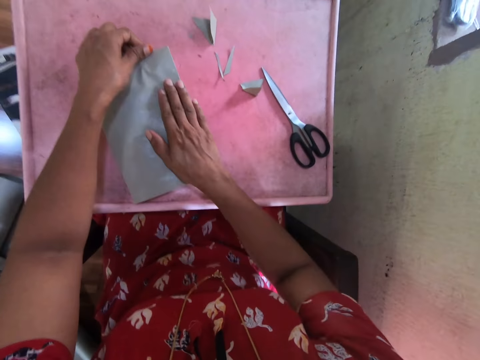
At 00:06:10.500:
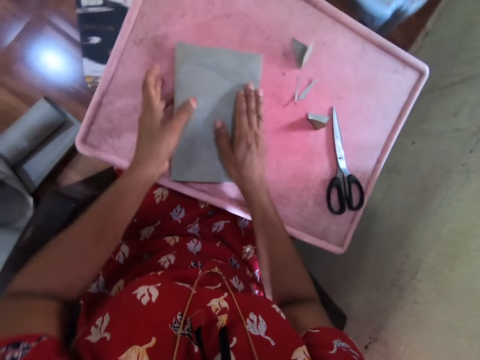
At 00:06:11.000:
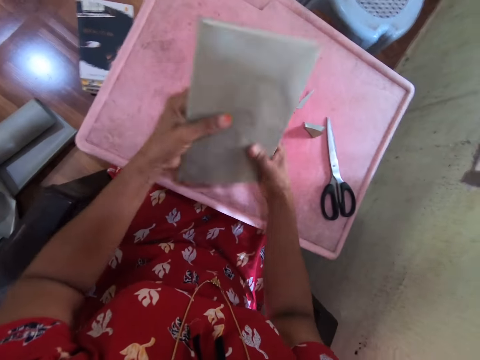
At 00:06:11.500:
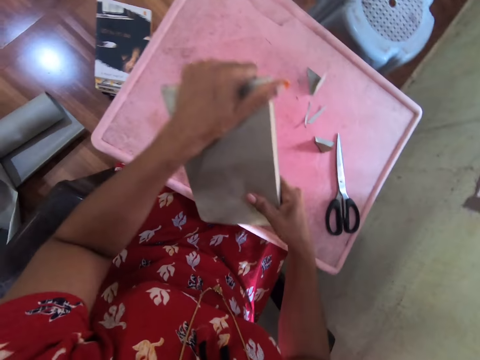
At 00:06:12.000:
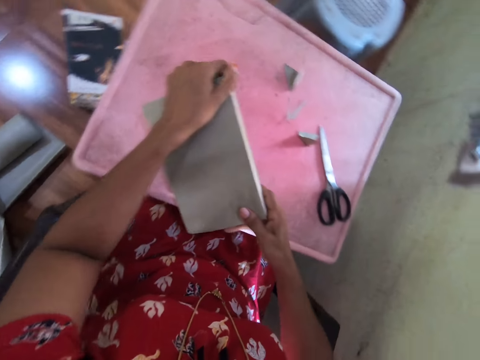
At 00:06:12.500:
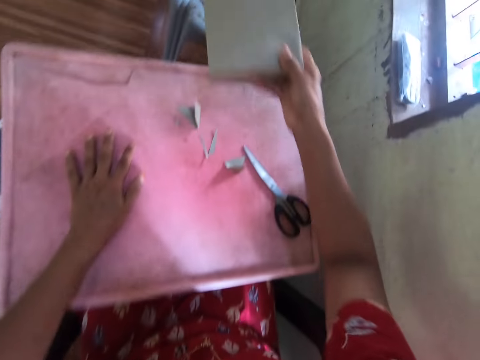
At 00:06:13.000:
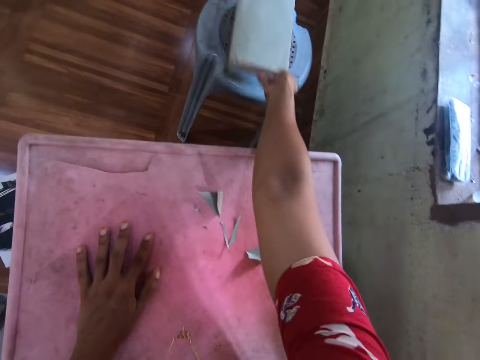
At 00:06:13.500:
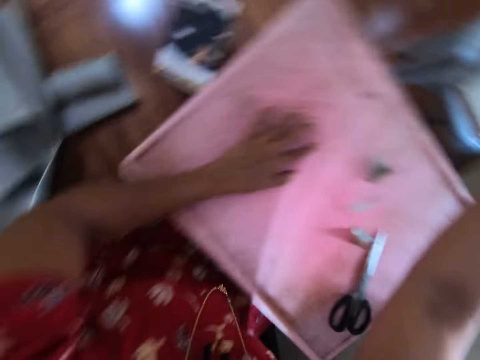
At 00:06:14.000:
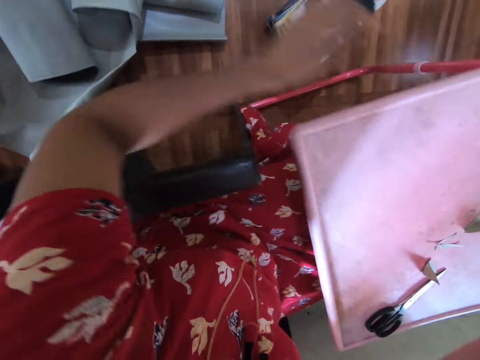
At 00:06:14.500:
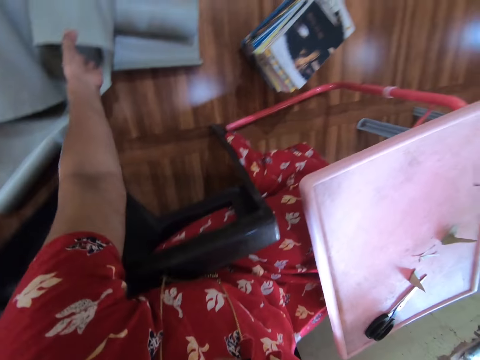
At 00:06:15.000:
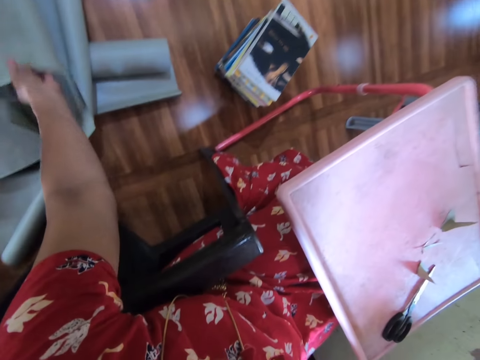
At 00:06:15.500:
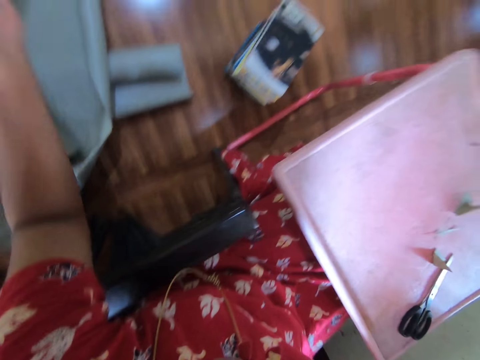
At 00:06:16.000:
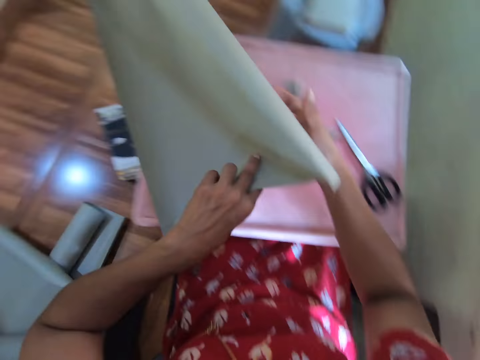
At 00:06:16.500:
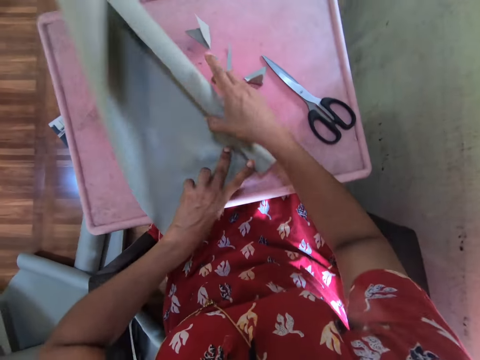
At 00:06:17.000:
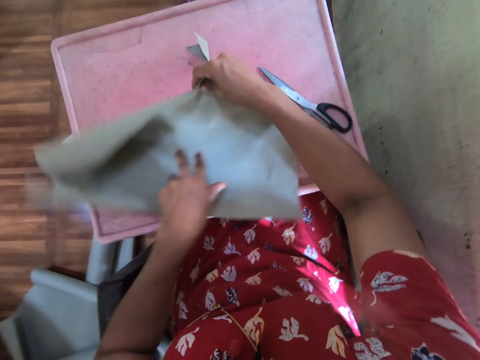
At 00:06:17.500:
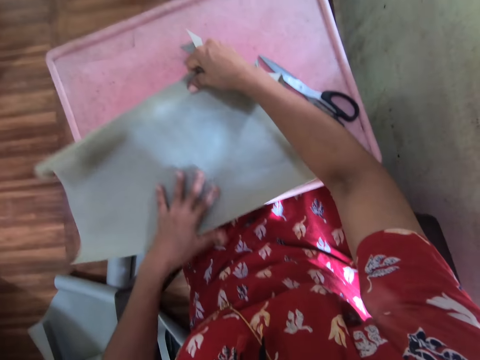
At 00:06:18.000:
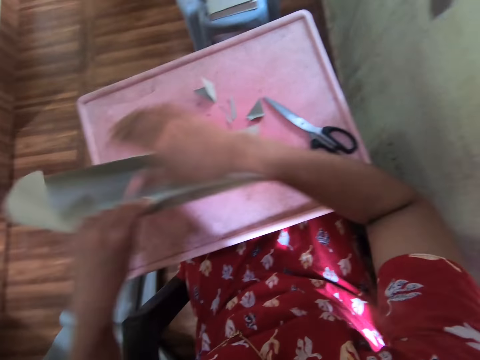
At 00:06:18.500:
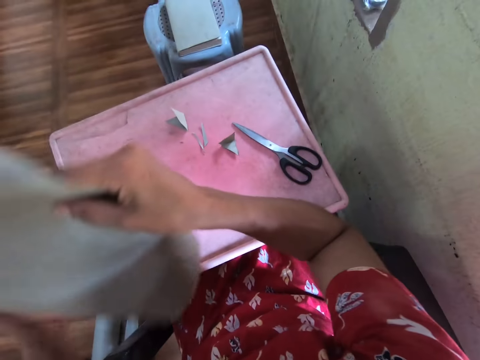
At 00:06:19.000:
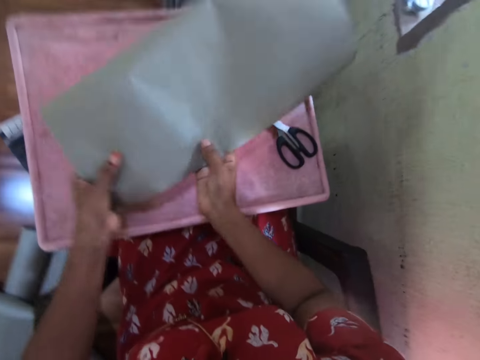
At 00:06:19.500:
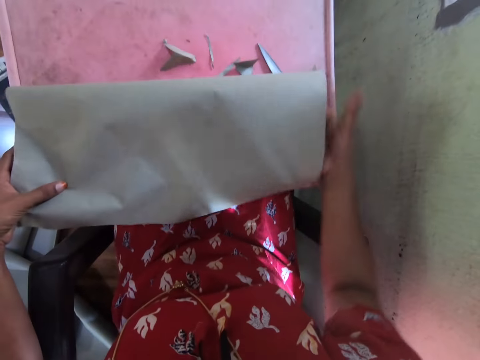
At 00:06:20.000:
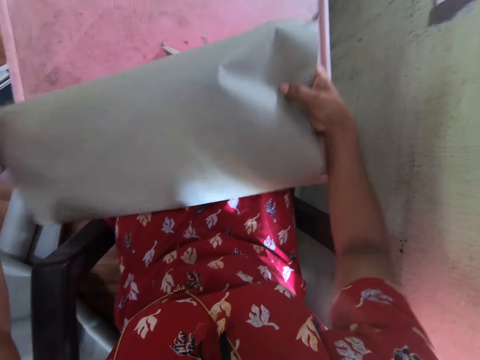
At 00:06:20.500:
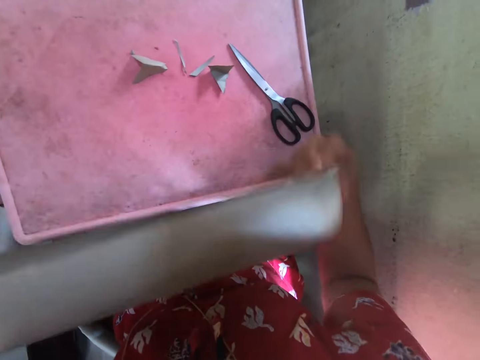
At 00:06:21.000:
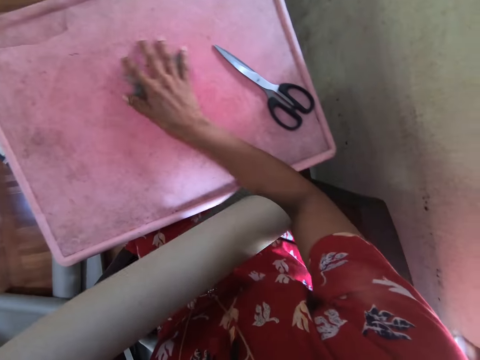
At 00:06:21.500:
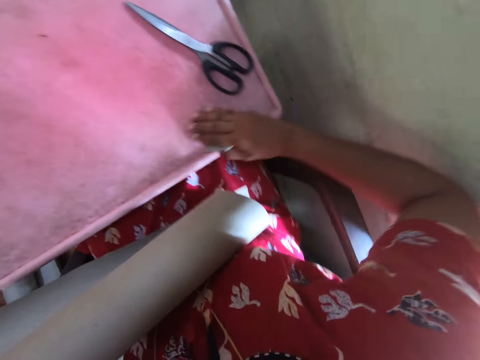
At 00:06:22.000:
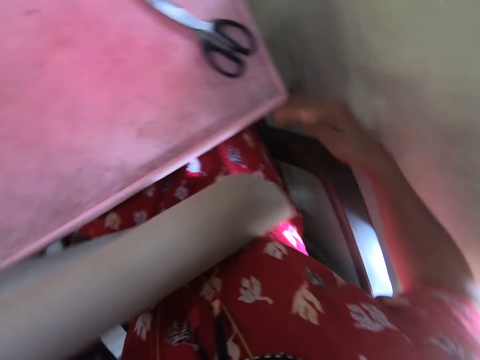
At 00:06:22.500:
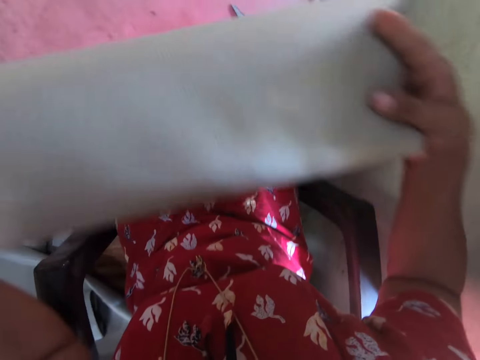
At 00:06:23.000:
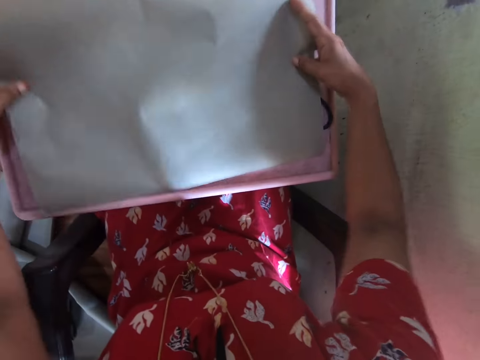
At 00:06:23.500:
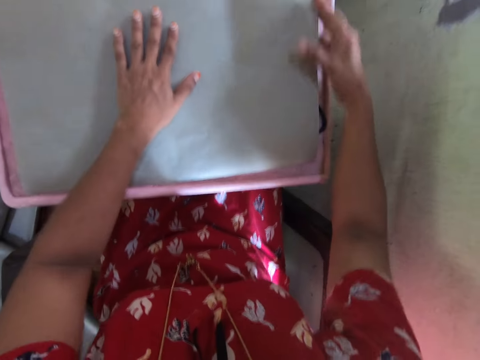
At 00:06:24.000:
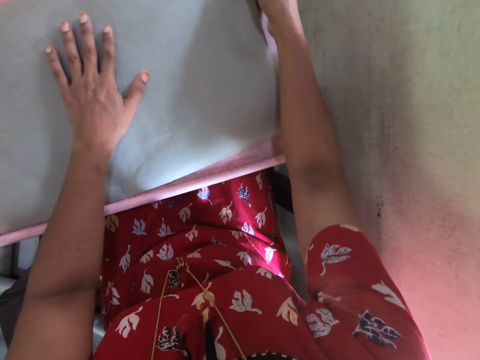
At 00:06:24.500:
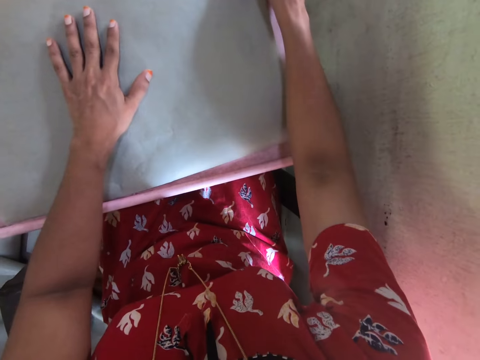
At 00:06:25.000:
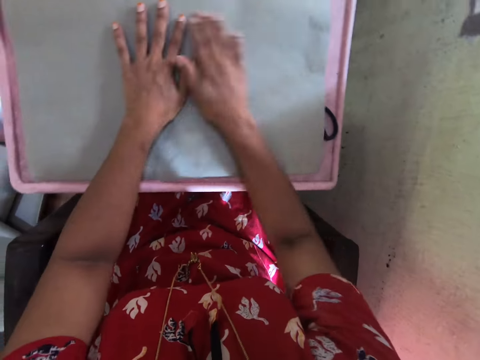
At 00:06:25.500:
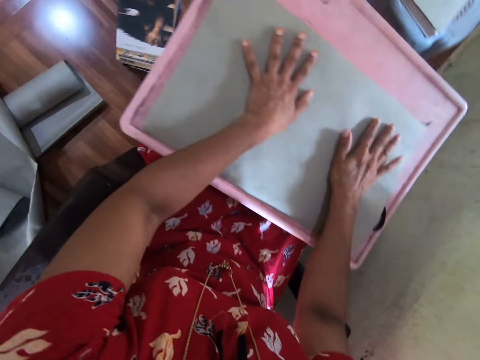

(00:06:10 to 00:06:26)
The camera wearer touches the book on the table with her right hand. She picks up the book from the table with her left hand. She presses the book with the cardboard paper in both hands. She touches the table with her left hand. She drops the book on a stool with her right hand. She looks around. She takes a cardboard paper from the floor with her left hand. She drops the cardboard paper on the table with her left hand. She adjusts the cardboard paper on the table with both hands. She picks up the cardboard paper from the table with both hands. She adjusts the cardboard paper with both hands. She turns the paper. She removes the cardboard paper debris on the table with her right hand. She holds the cardboard paper with both hands. She drops the cardboard paper on the table with both hands. She places her left hand on the cardboard paper on the table. She straightens the cardboard paper on the table with both hands. She straightens it again.

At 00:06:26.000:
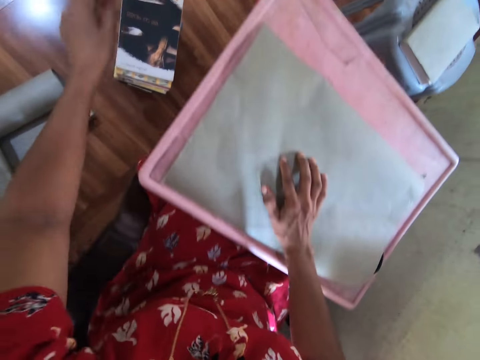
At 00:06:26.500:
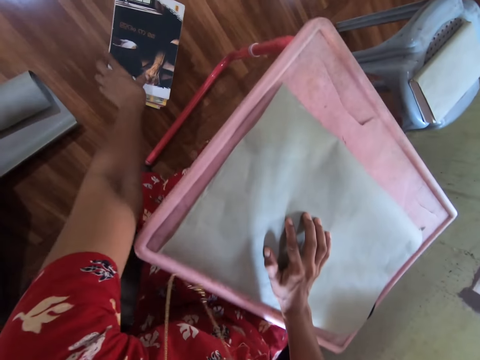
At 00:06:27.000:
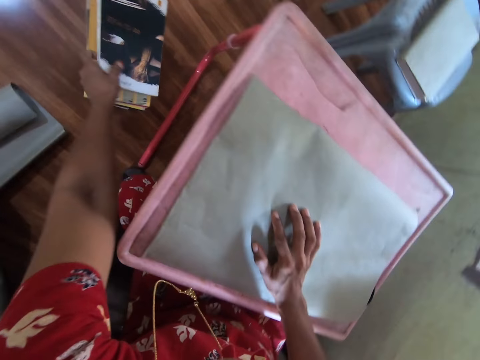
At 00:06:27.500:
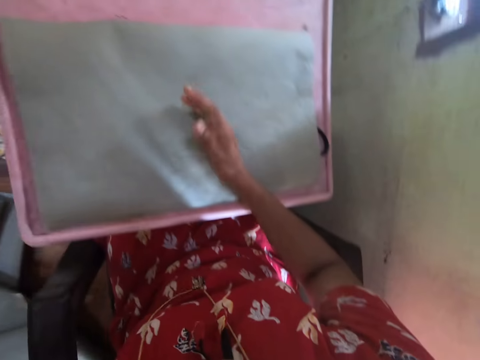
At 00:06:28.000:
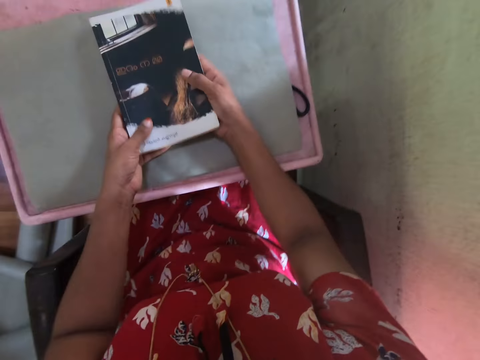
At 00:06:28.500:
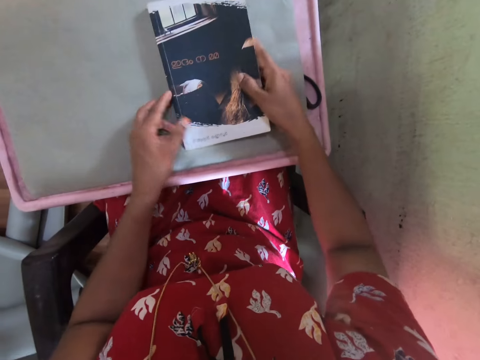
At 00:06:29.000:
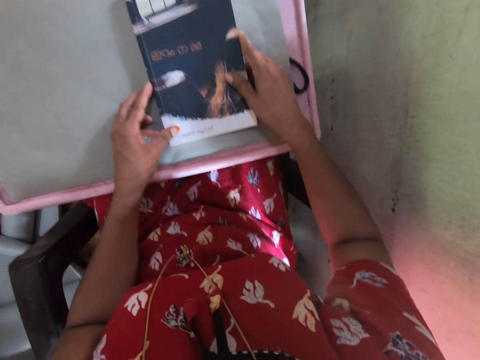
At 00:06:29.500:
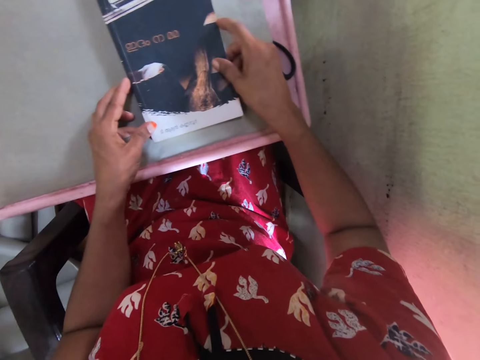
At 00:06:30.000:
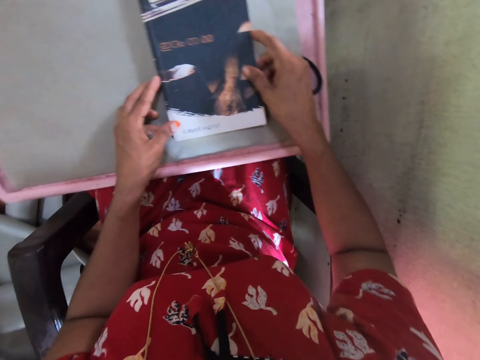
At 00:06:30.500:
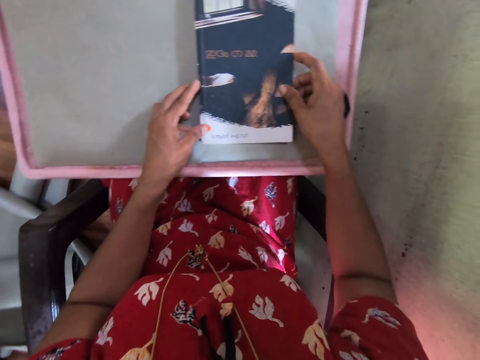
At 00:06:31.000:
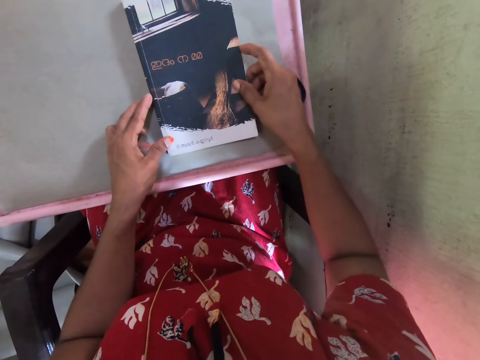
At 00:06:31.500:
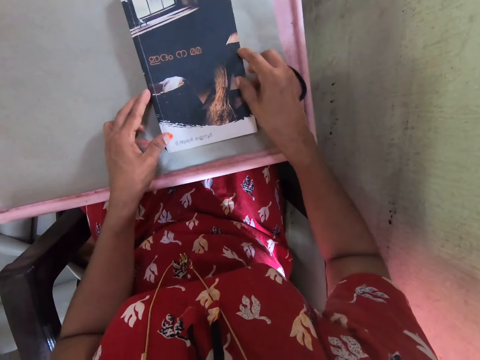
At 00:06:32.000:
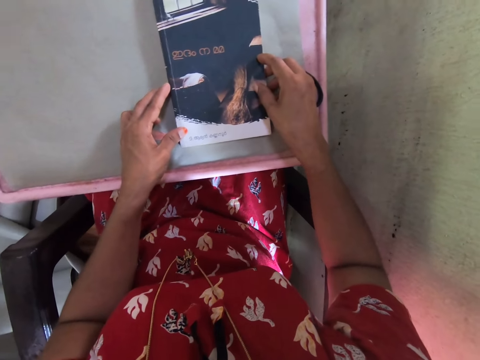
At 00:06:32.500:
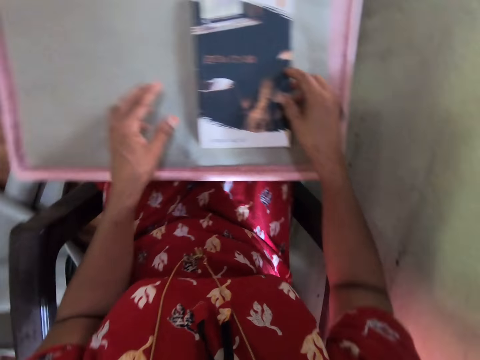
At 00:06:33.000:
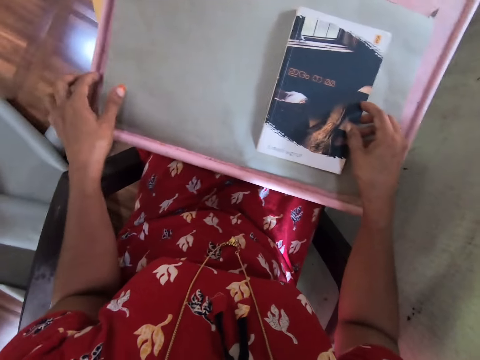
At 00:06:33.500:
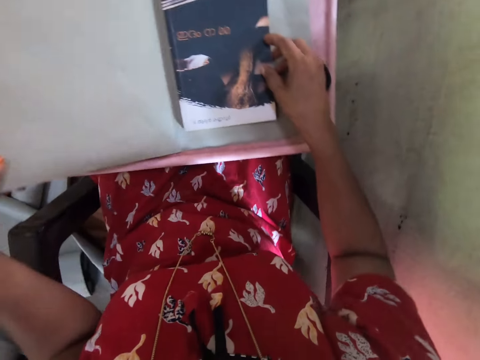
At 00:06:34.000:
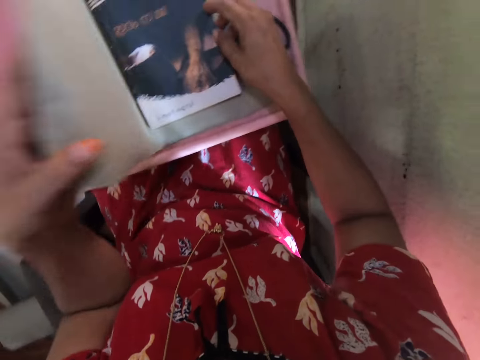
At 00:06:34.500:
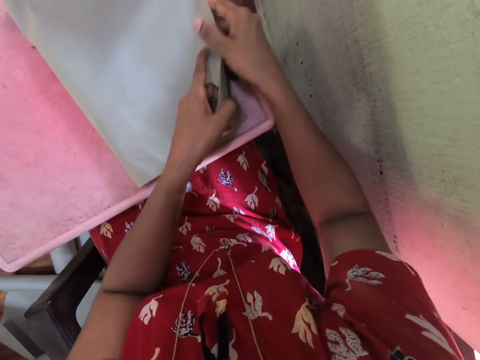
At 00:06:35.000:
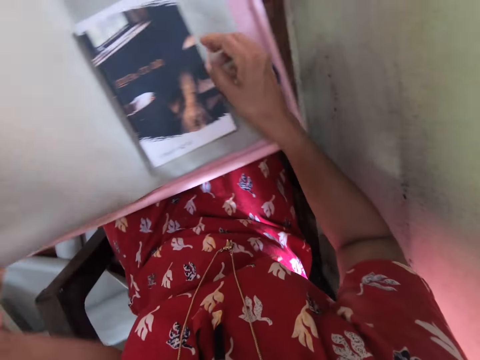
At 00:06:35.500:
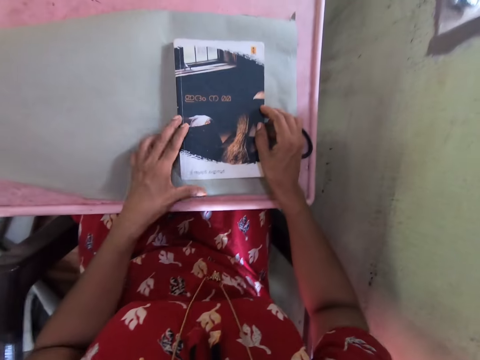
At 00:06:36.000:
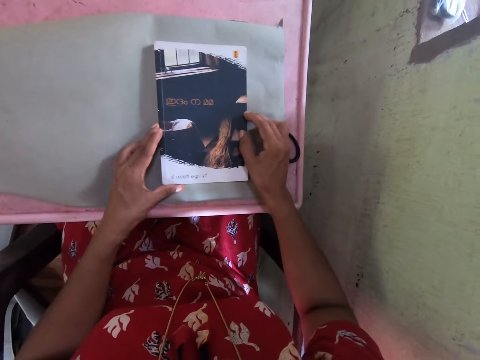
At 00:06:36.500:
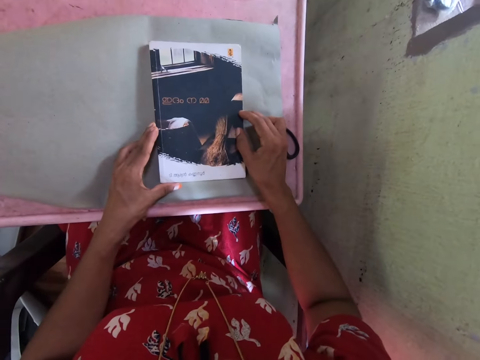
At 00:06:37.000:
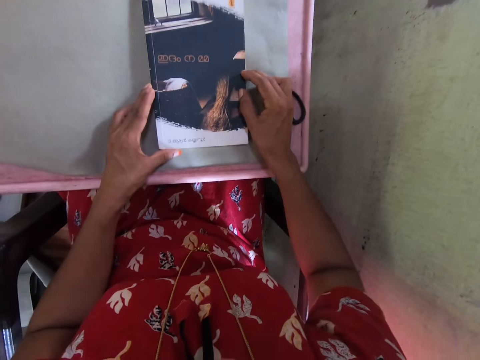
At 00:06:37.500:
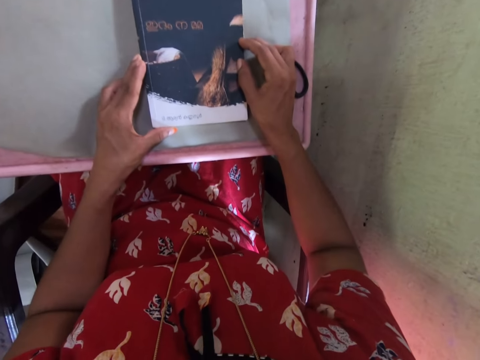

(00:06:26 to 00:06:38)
The camera wearer picks the book from the floor with her left hand. She passes the book from her left hand to her right hand. She drops the book on the cardboard paper on the table with her right hand. She covers the book on the table with the cardboard paper in her left hand. She holds the cardboard paper with both hands. She folds the paper. She adjusts the cardboard paper on the table with her left hand. She uncovers the book on the cardboard paper on the table with her left hand. She positions the book with both hands.
